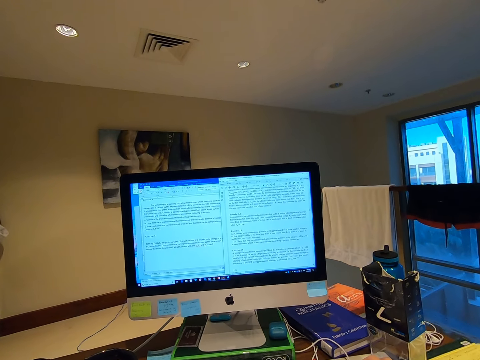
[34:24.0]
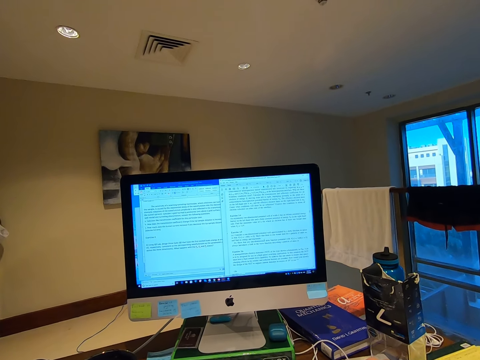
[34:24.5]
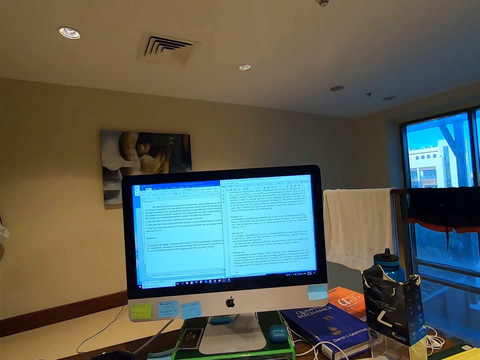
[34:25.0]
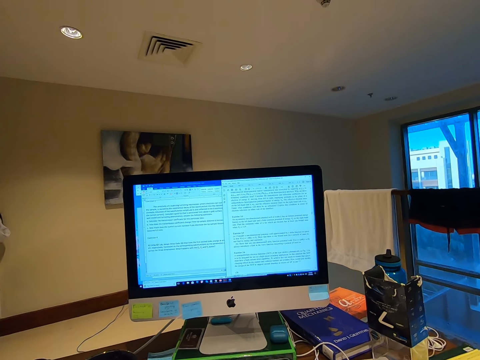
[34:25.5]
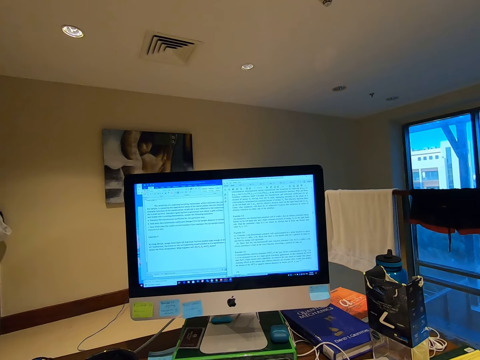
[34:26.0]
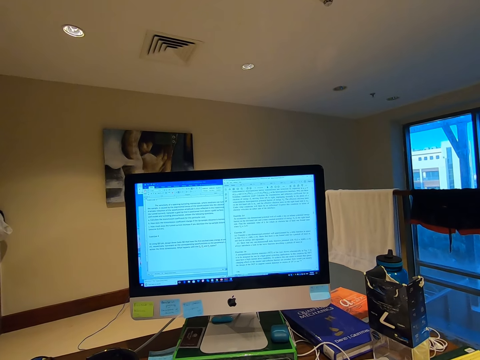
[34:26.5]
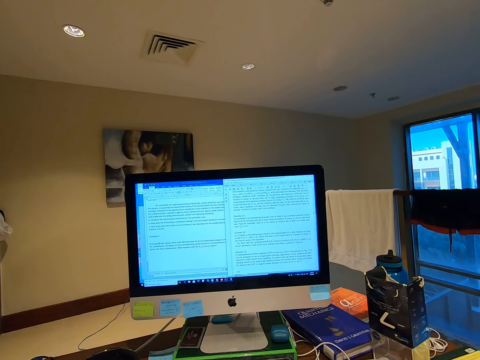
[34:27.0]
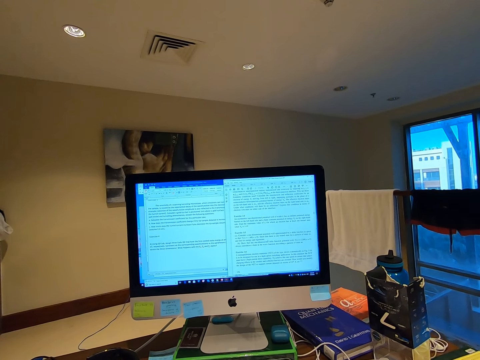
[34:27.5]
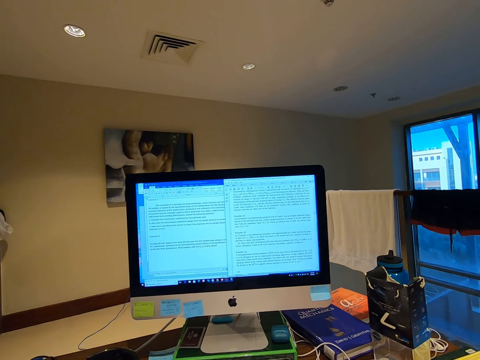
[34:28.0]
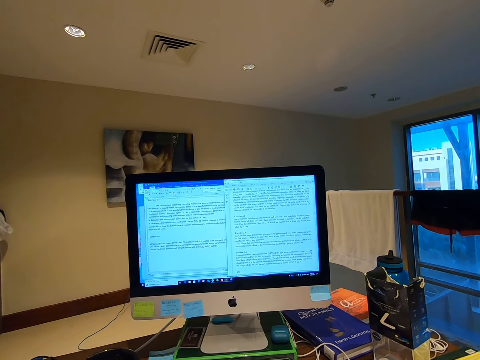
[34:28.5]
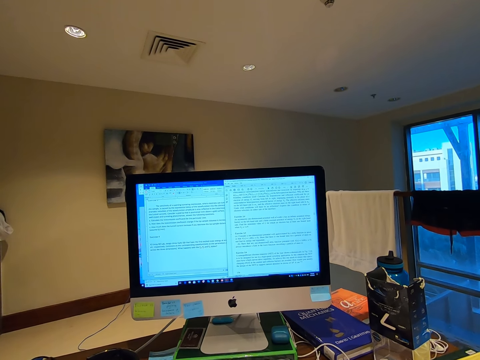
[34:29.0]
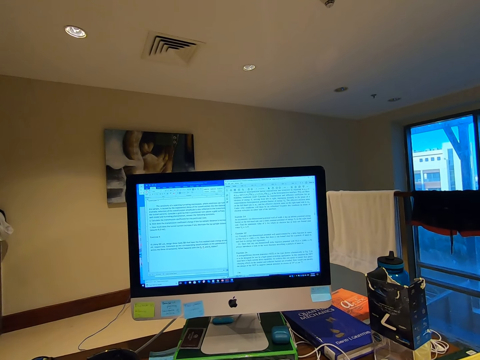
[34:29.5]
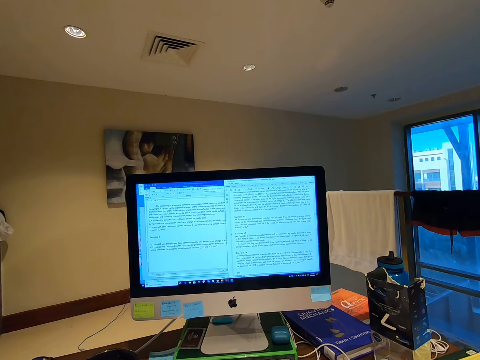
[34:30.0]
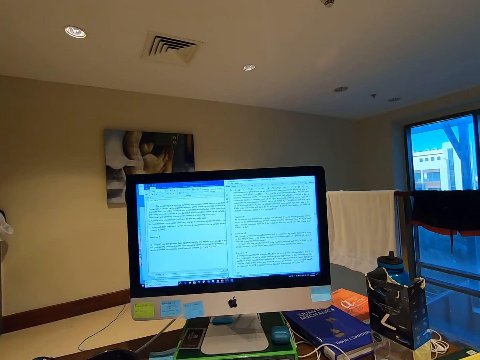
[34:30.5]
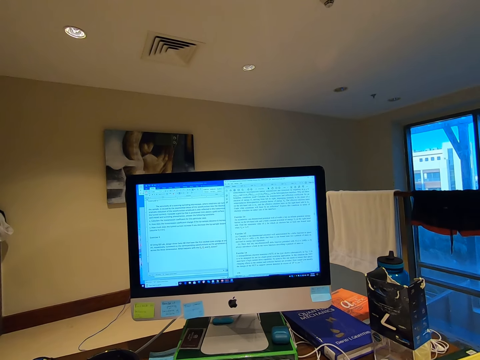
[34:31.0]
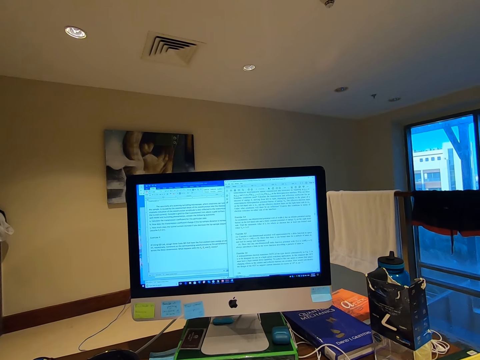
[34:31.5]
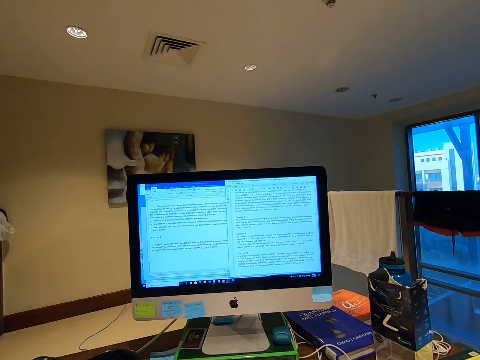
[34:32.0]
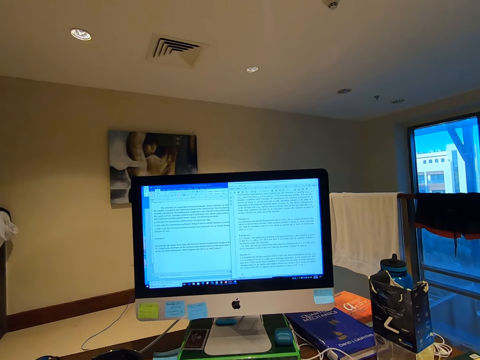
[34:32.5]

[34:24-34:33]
The camera wearer stares at the computer desktop.

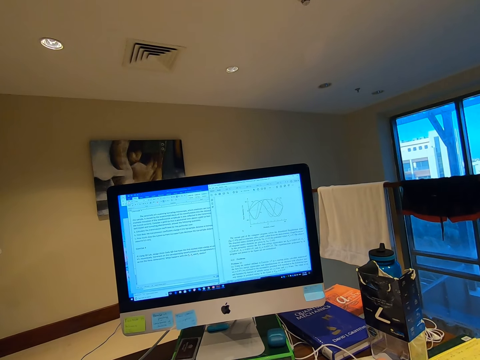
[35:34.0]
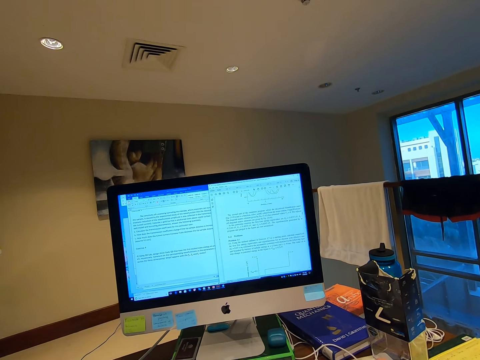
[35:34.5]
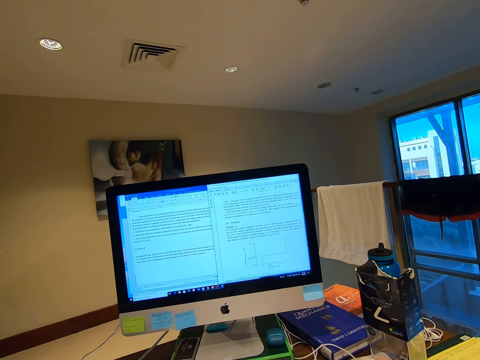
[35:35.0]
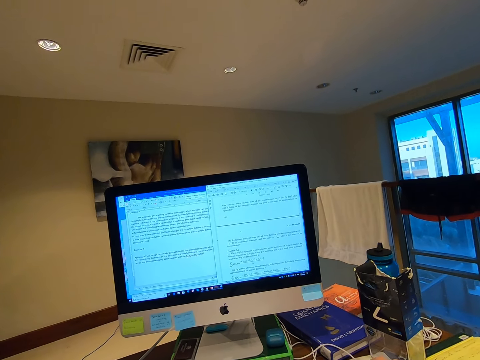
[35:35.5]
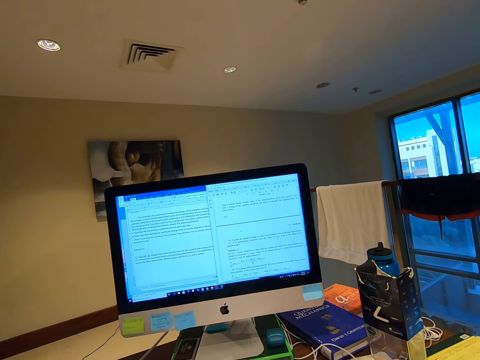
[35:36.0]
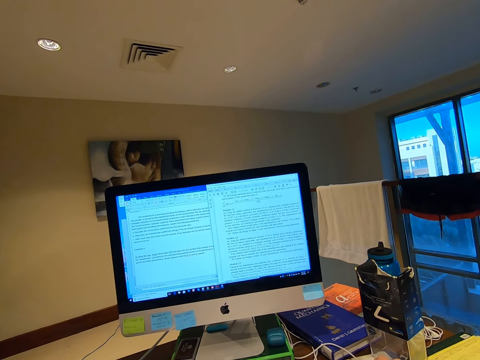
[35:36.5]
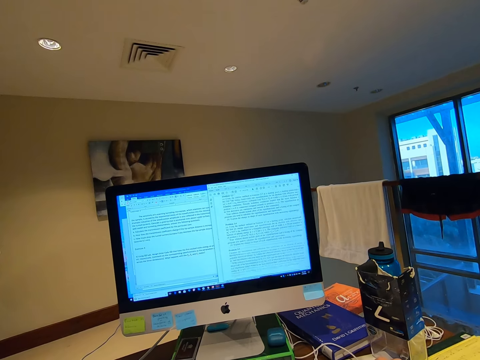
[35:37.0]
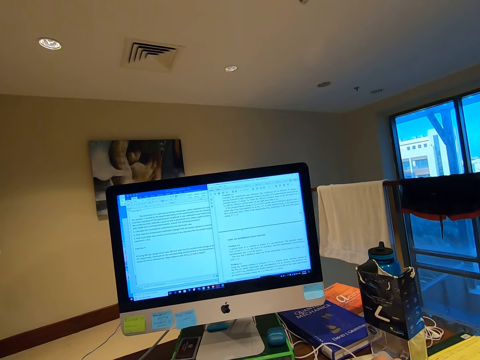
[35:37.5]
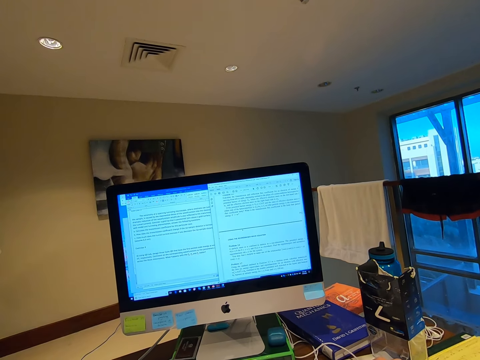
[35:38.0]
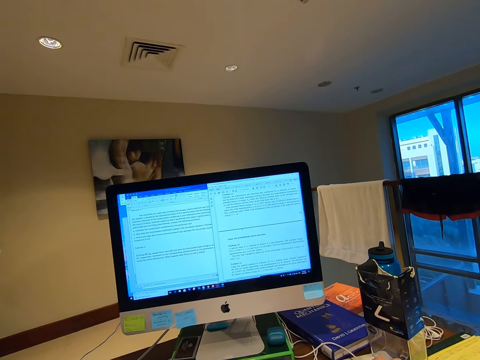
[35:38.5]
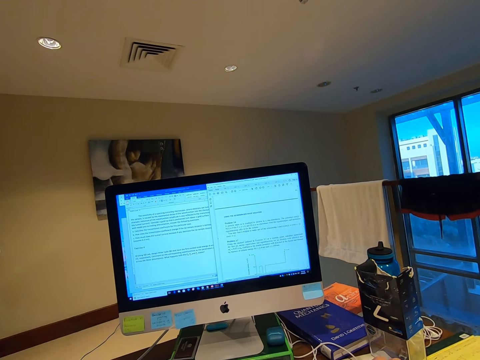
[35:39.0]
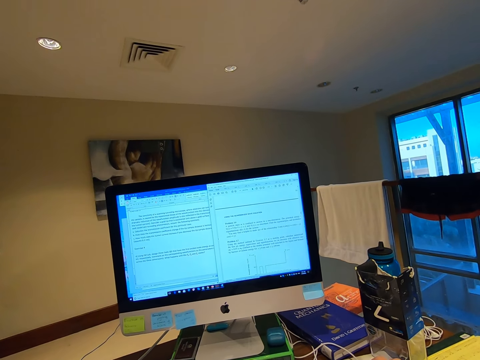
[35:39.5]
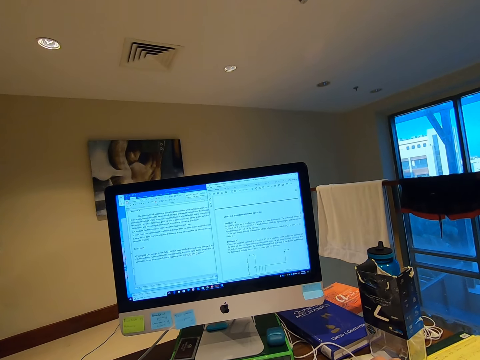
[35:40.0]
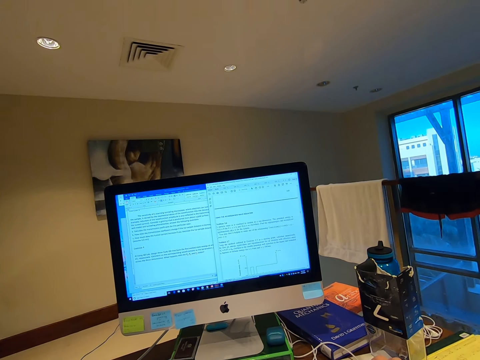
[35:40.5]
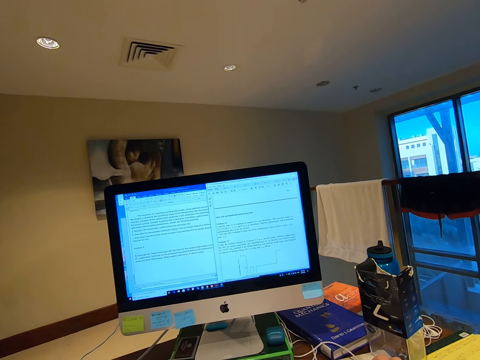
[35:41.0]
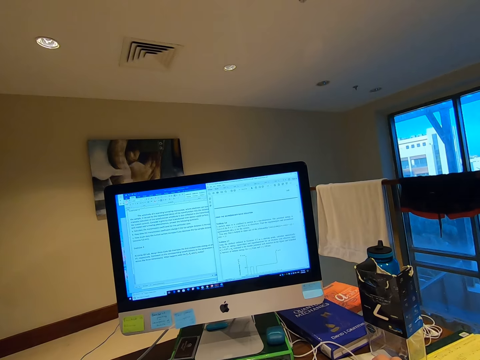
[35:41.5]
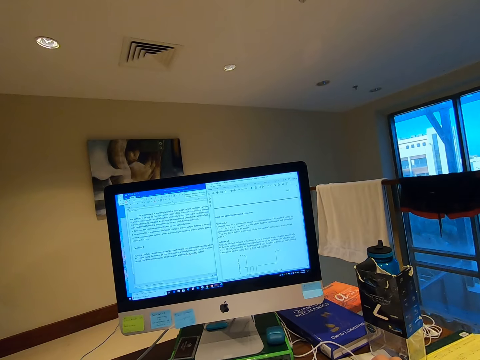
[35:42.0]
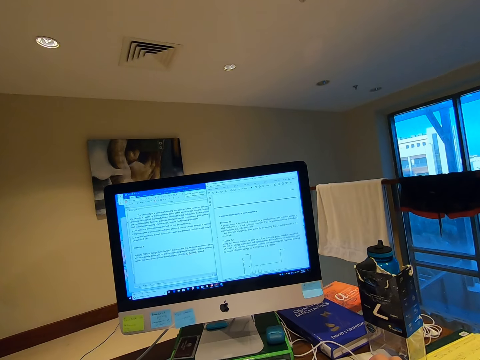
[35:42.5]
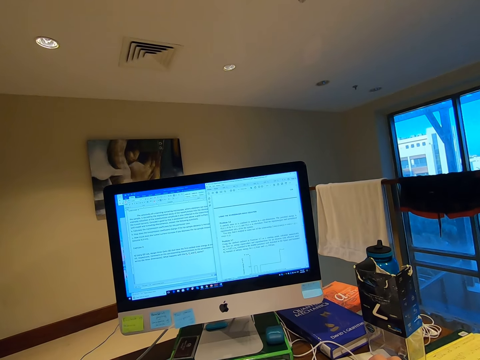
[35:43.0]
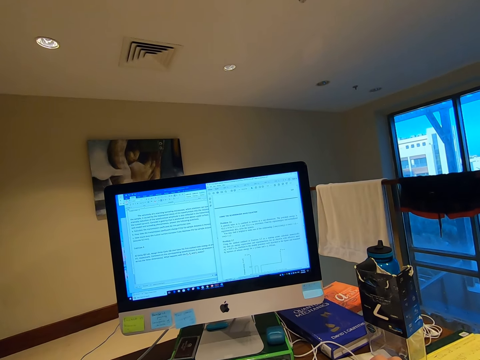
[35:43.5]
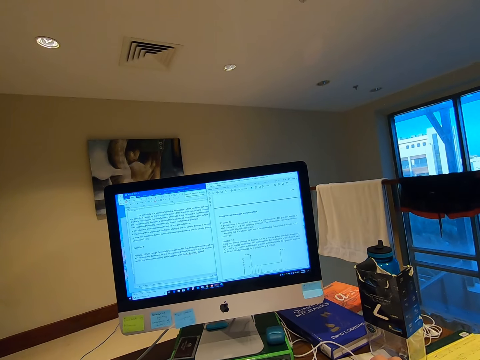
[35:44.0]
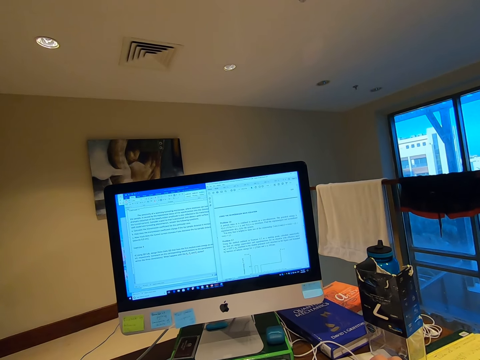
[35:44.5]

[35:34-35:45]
The camera wearer holds the mouse.

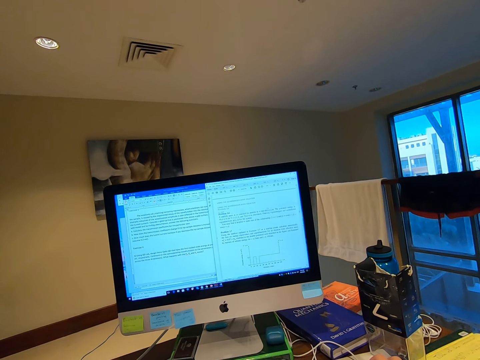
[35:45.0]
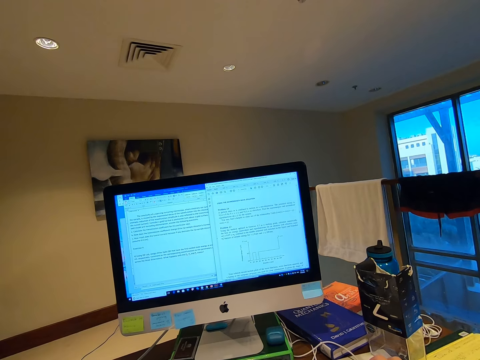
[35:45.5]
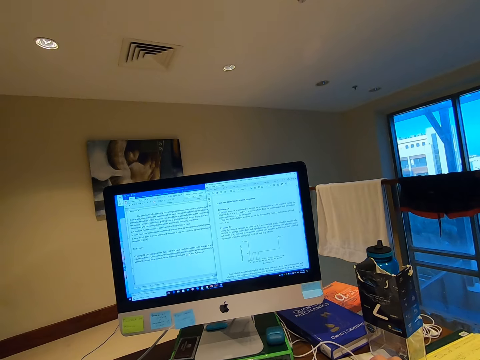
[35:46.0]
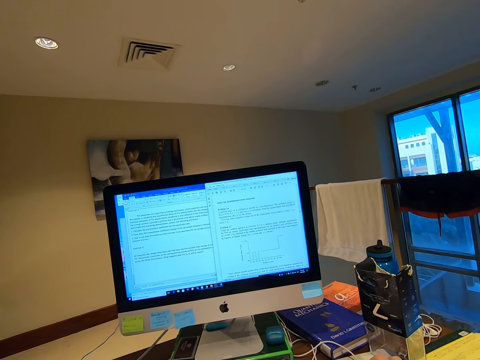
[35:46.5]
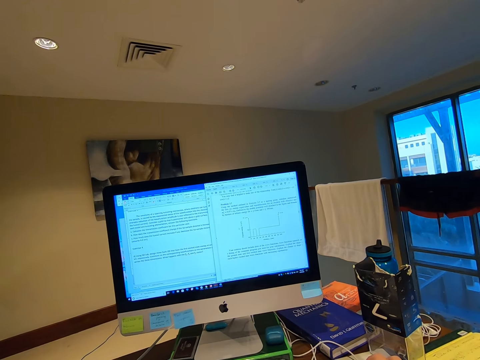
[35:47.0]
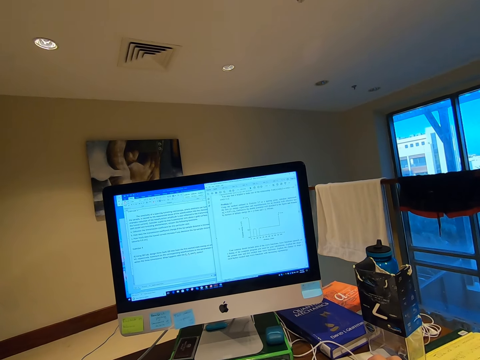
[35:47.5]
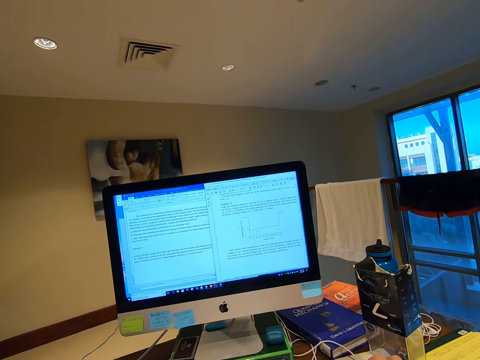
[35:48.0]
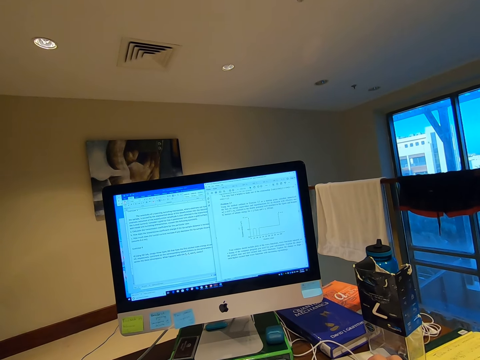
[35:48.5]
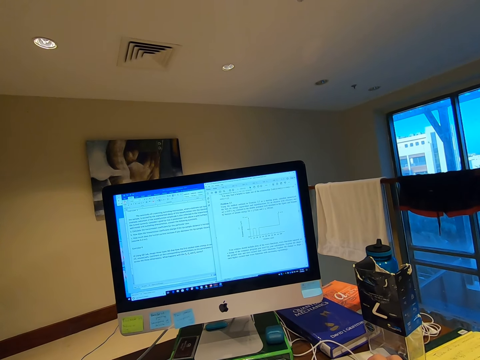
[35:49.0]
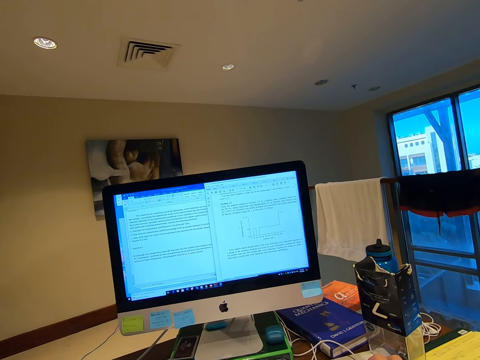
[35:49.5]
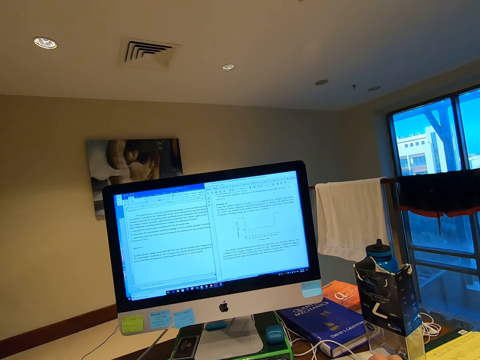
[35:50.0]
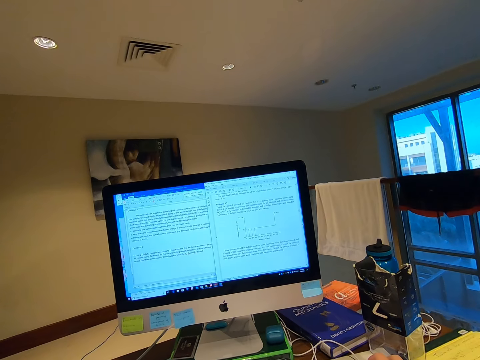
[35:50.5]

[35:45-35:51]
The camera wearer scrolls the computer mouse.
